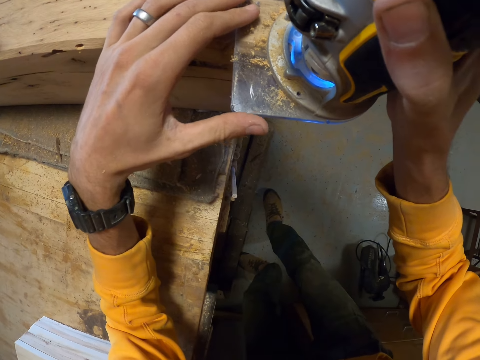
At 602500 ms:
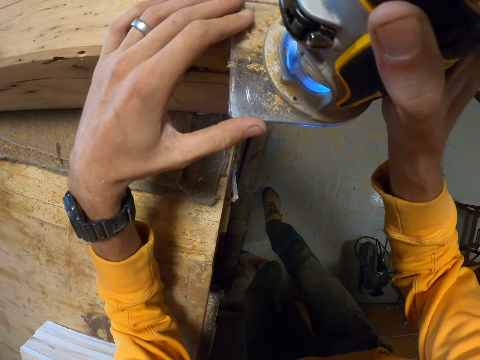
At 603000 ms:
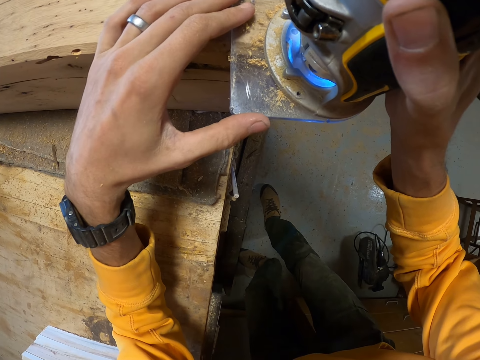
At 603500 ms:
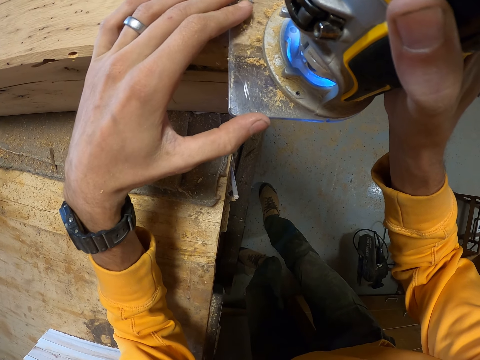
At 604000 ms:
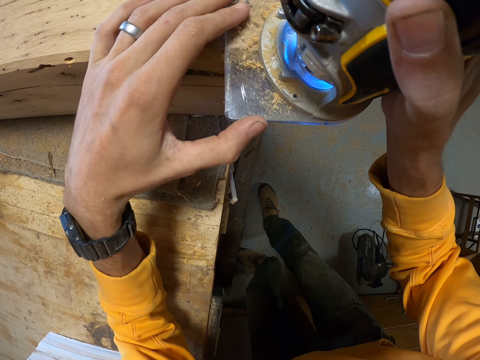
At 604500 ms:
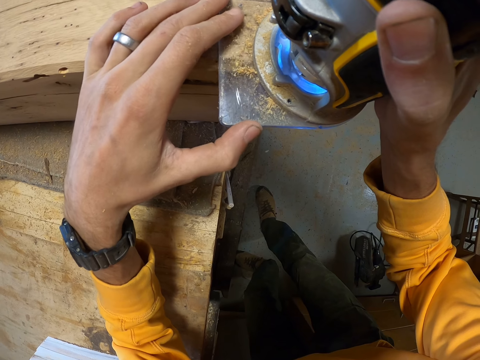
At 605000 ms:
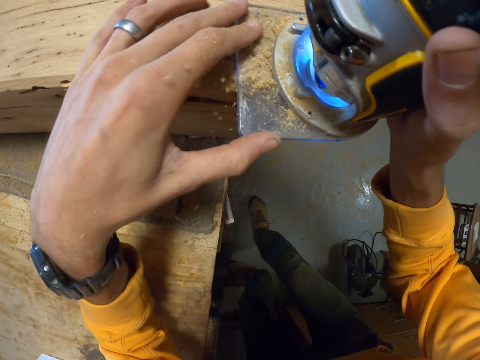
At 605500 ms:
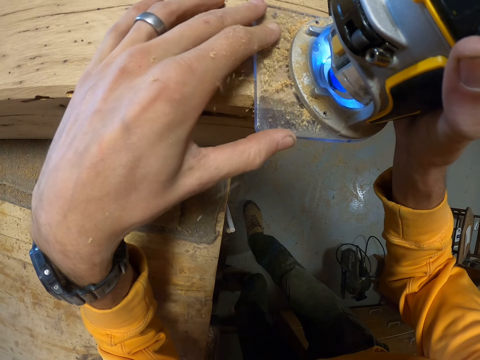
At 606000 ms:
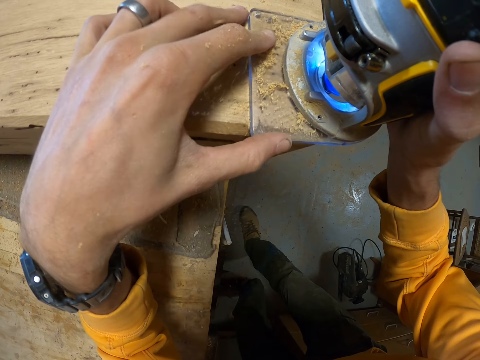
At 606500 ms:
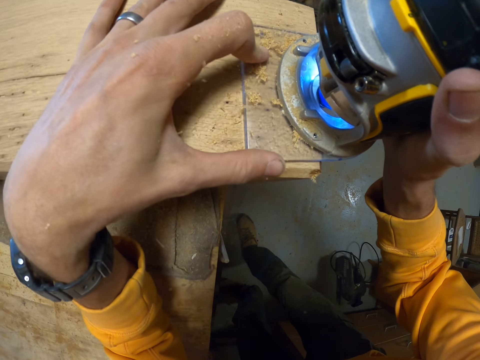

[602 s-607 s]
The camera wearer smoothens the wooden furniture with the planer in both hands.

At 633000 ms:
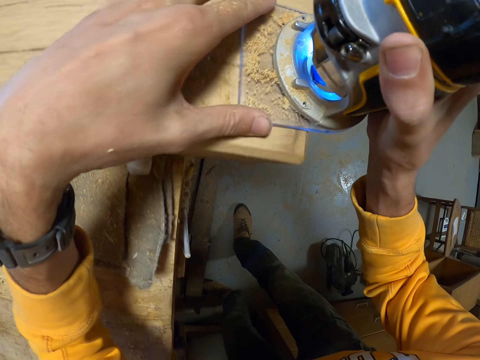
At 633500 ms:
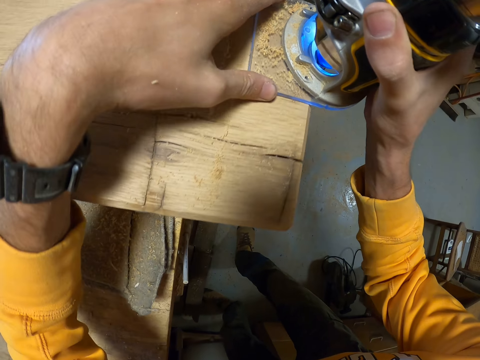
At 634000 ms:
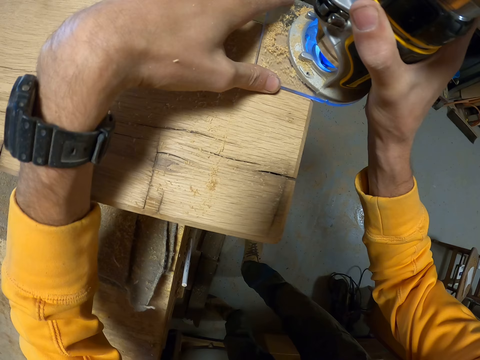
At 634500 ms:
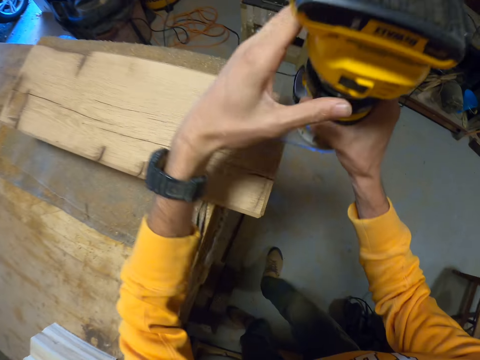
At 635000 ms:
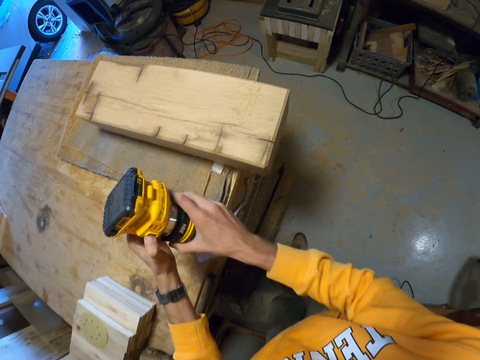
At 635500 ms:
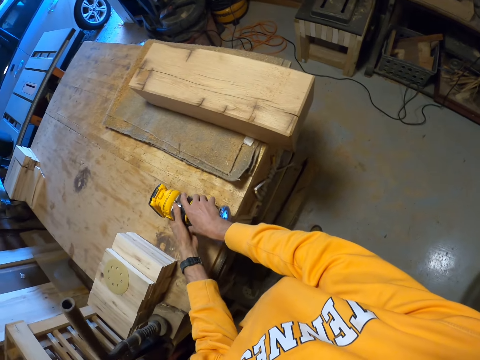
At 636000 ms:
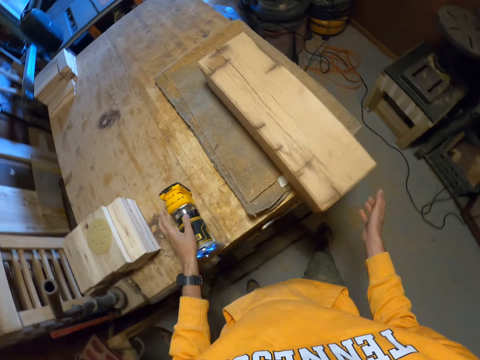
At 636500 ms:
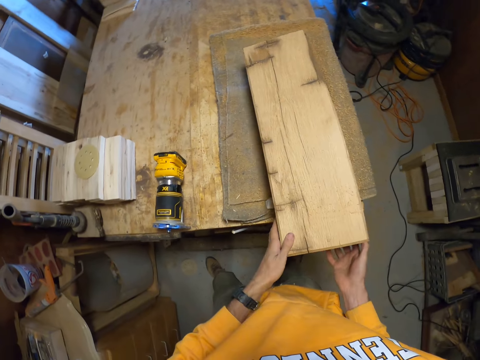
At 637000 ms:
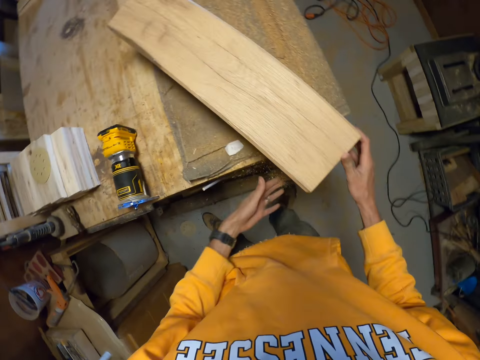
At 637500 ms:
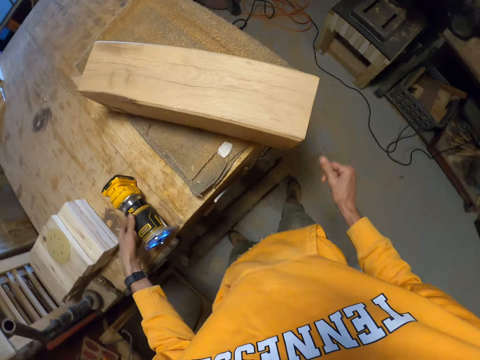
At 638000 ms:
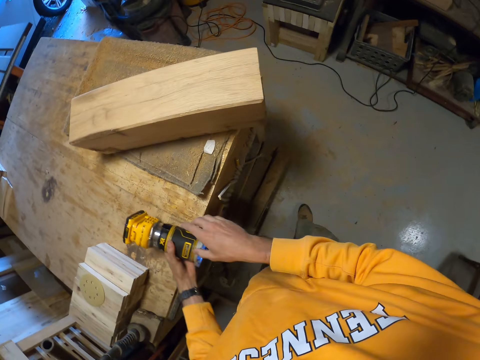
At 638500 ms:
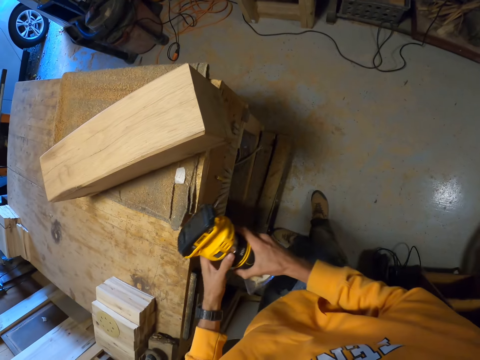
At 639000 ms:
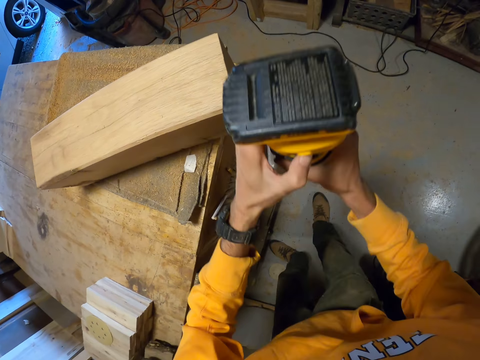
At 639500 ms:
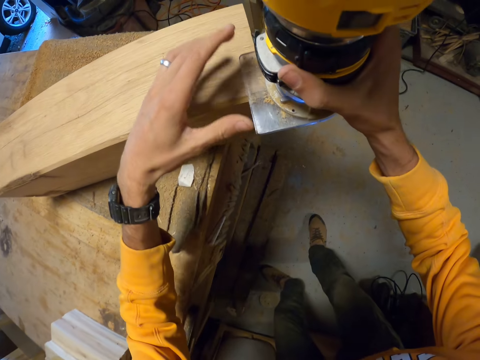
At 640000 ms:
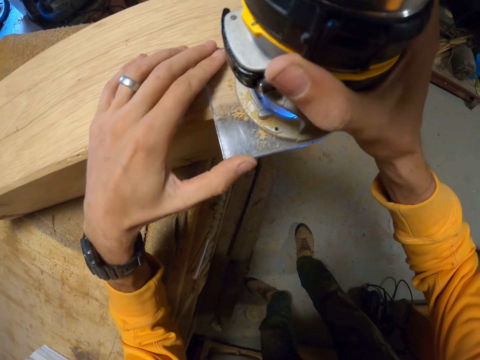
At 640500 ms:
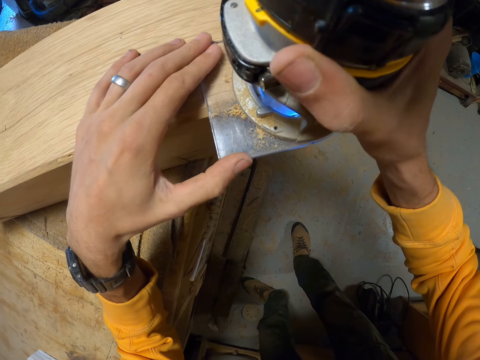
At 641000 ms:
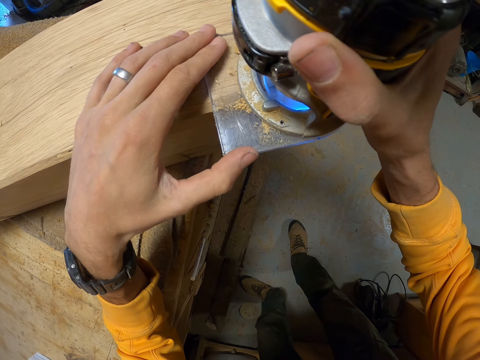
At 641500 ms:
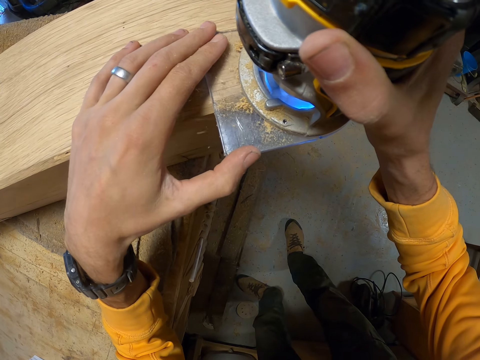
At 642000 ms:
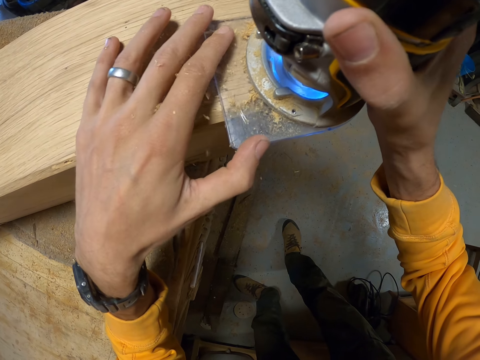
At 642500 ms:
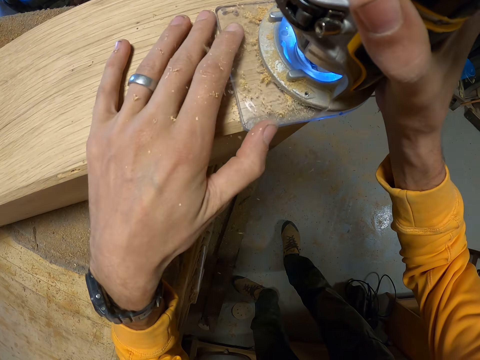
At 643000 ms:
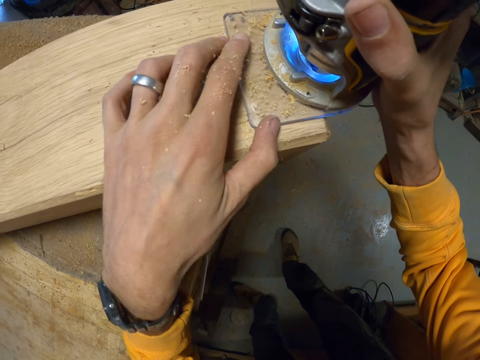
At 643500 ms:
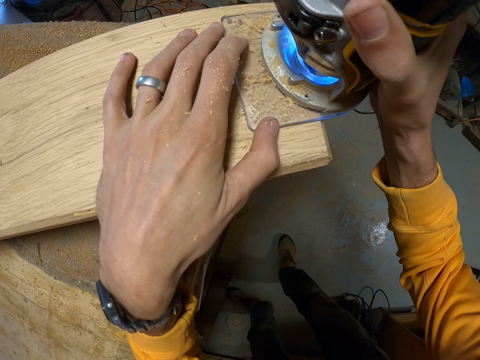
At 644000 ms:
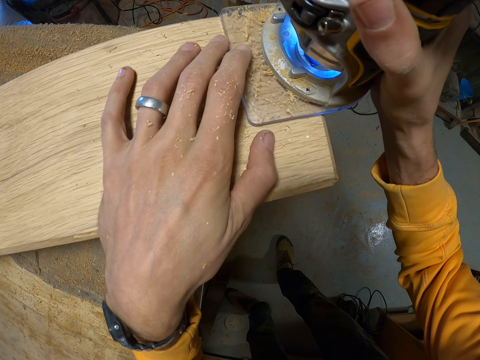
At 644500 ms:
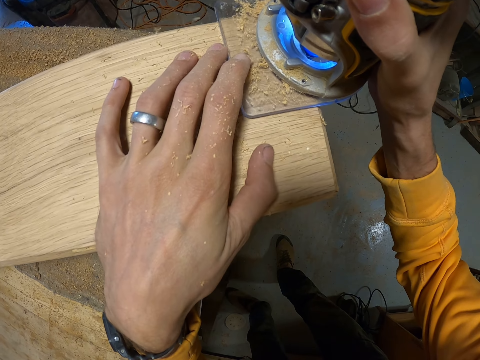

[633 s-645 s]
The camera wearer presses the button on the planer with his left hand. He drops the planer on the table with both hands. He turns over the wooden furniture with both hands. He picks up the planer from the table with his left hand and holds the planer with both hands. He presses the button on the planer with his left hand and smoothens the wooden furniture with the planer in both hands.

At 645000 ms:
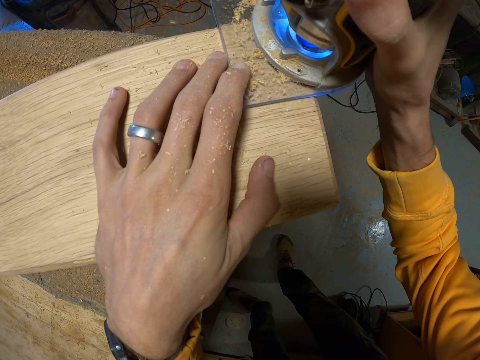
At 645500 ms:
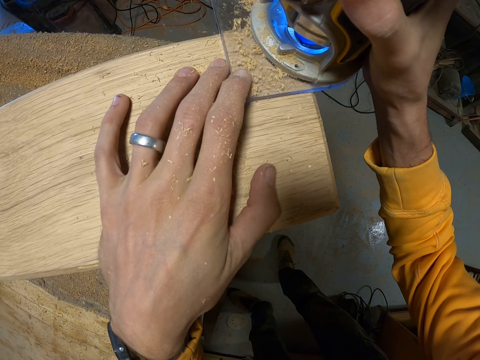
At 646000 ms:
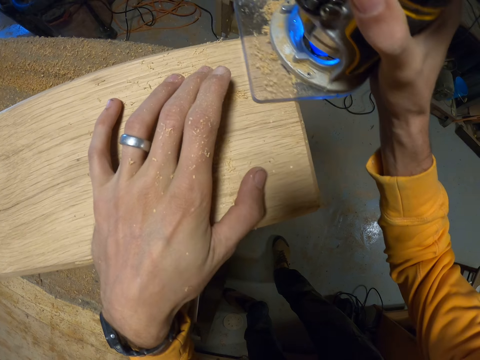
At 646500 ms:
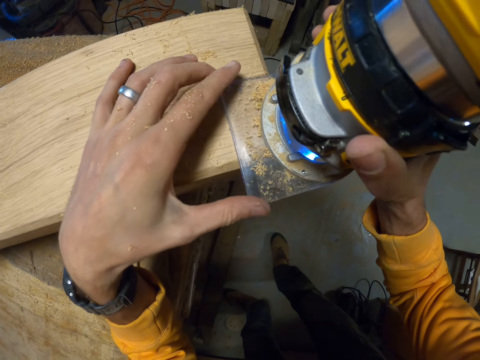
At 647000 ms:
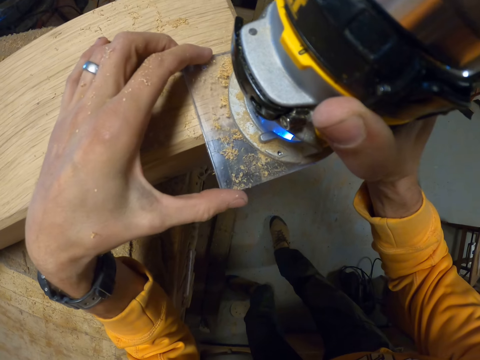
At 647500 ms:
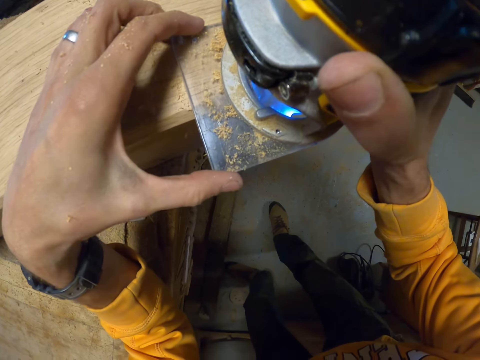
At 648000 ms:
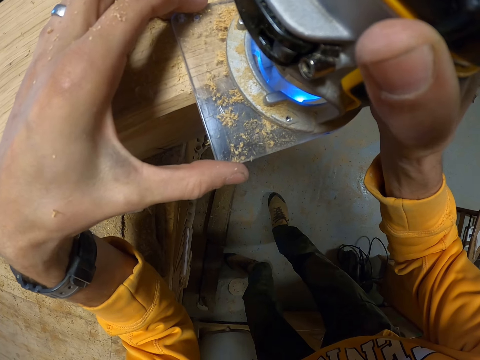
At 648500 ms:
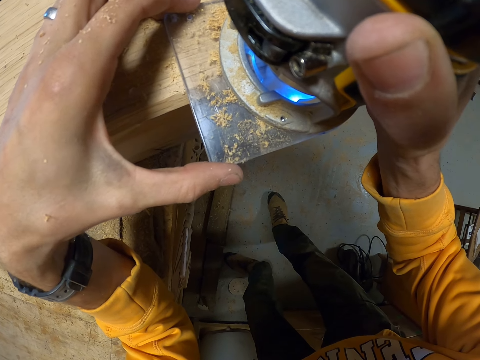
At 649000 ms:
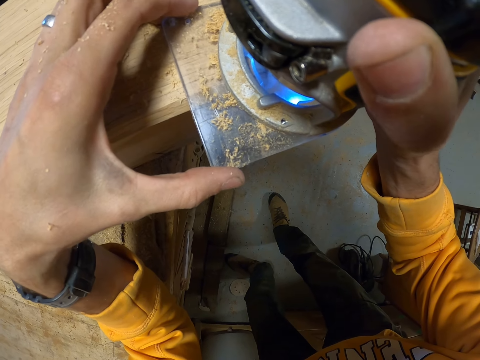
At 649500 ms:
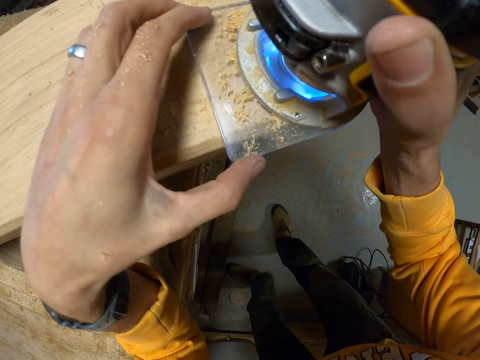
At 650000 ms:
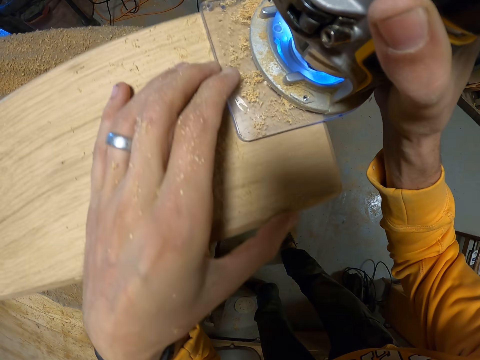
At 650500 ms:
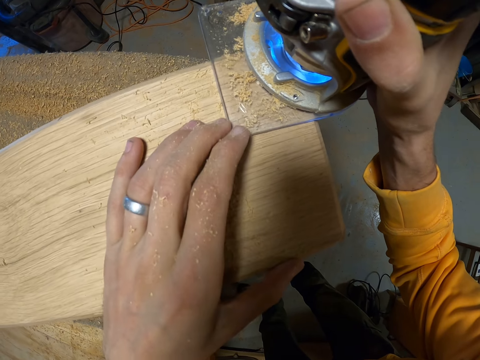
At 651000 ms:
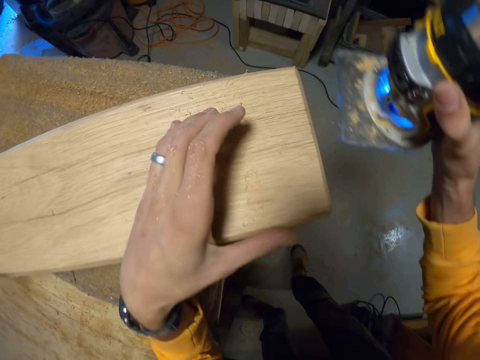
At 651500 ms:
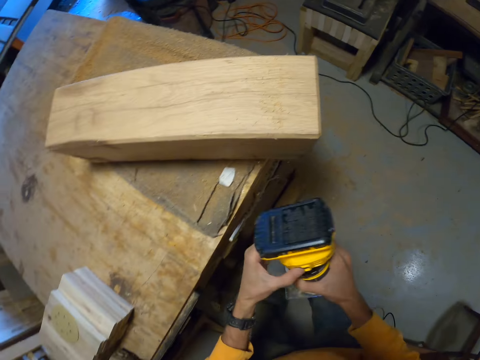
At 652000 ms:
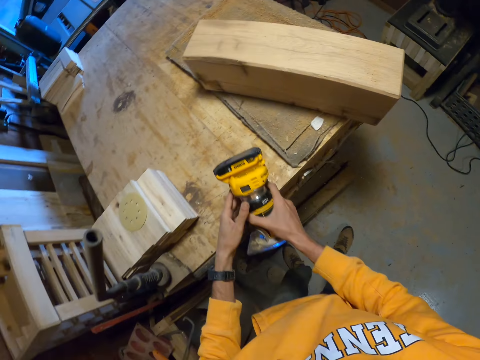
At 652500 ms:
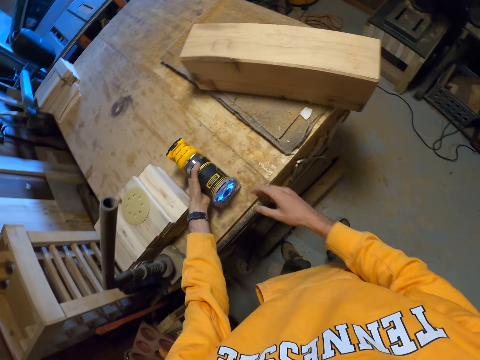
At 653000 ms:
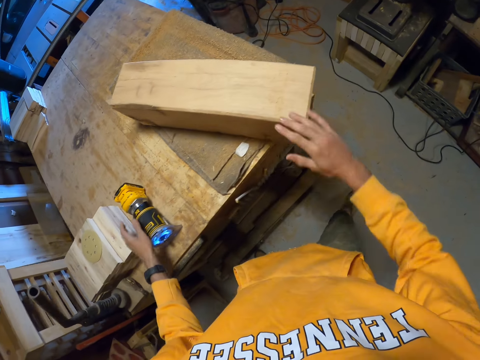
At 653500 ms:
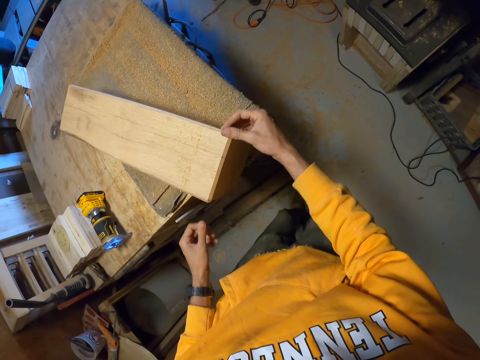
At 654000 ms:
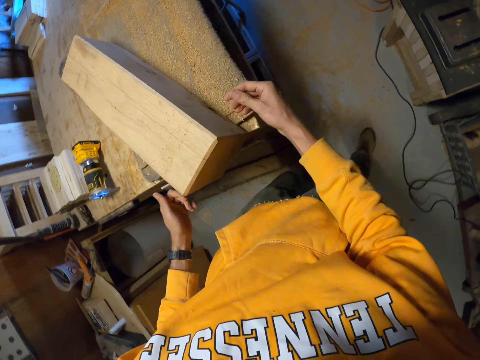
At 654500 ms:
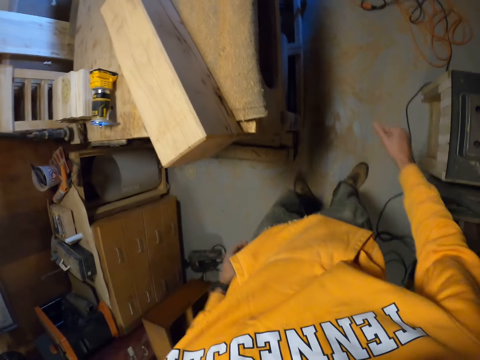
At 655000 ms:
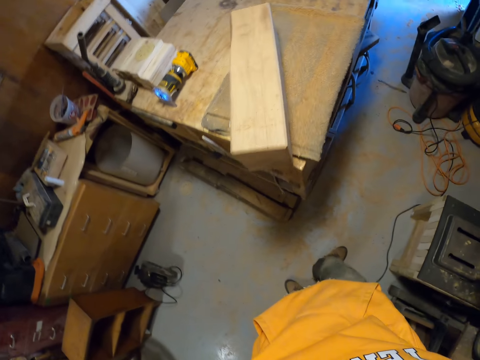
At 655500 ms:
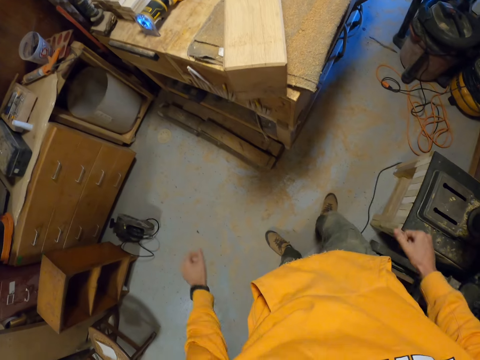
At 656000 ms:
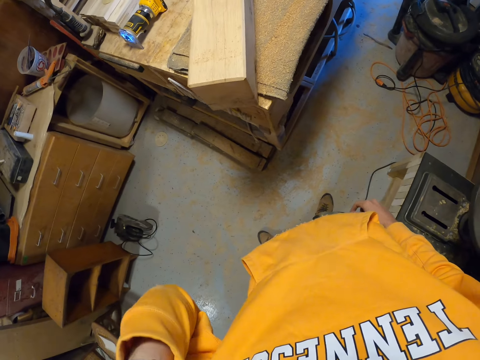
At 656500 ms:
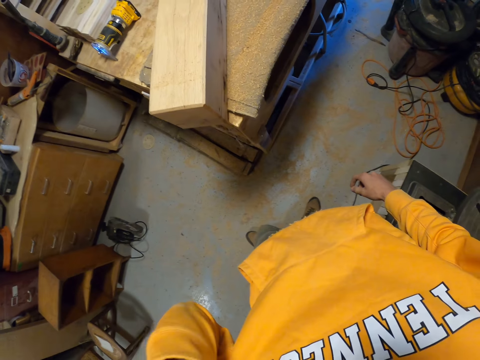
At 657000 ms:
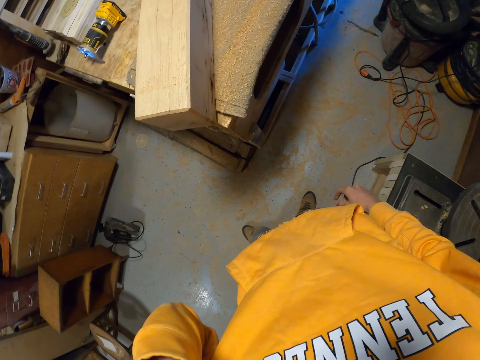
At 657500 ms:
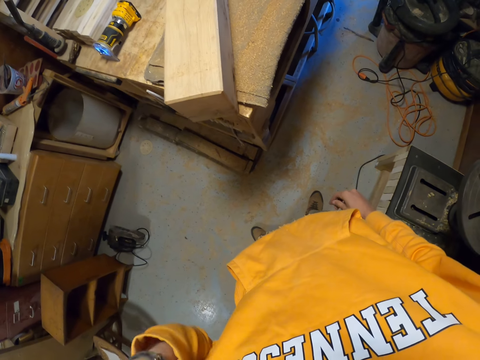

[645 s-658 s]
The camera wearer presses the button on the planer with his left hand. He drops the planer on the table with his left hand. He wipes the surface of the wooden furniture with his right hand, wipes the surface of the wooden furniture with his left hand, and wipes both hands on his trousers. He touches his face. He adjusts his glasses with his left hand.
